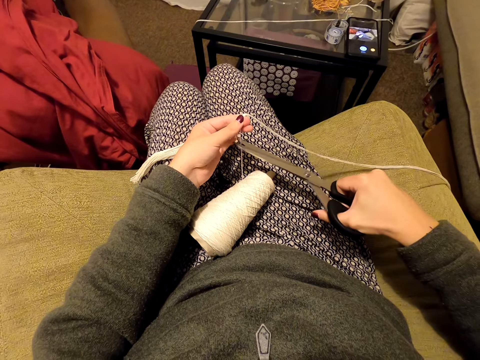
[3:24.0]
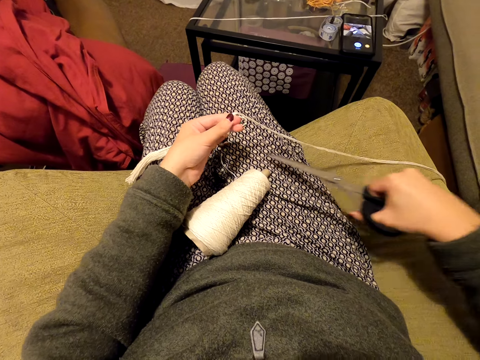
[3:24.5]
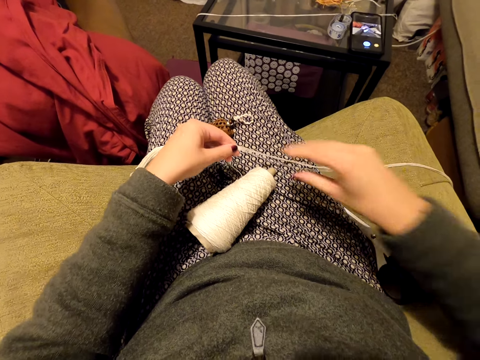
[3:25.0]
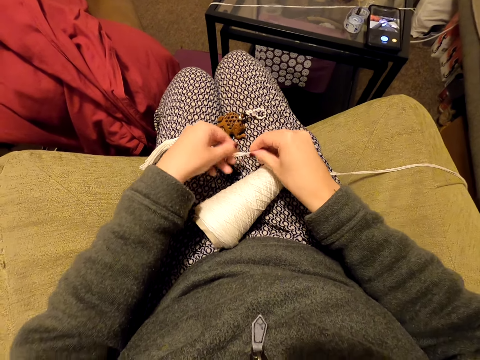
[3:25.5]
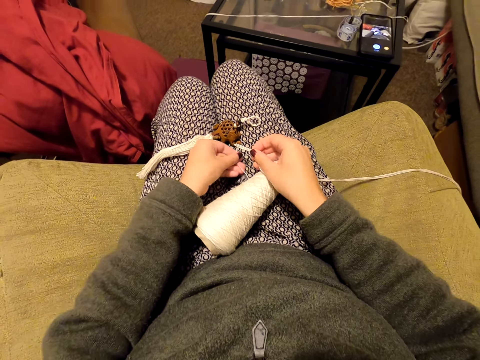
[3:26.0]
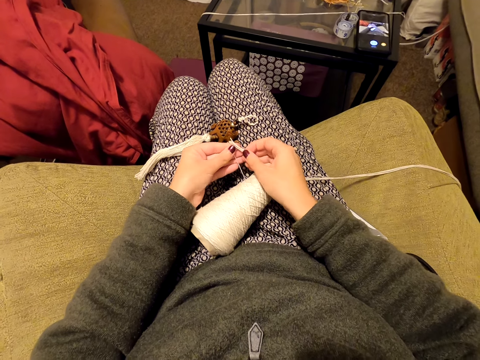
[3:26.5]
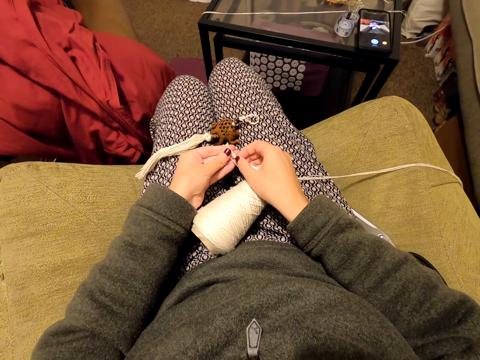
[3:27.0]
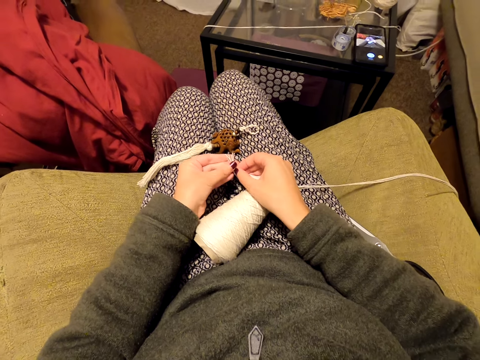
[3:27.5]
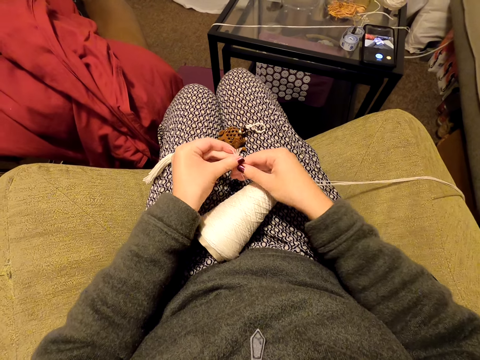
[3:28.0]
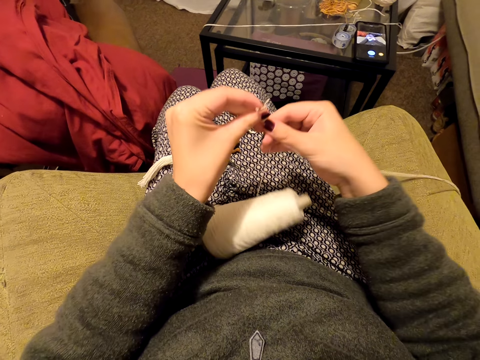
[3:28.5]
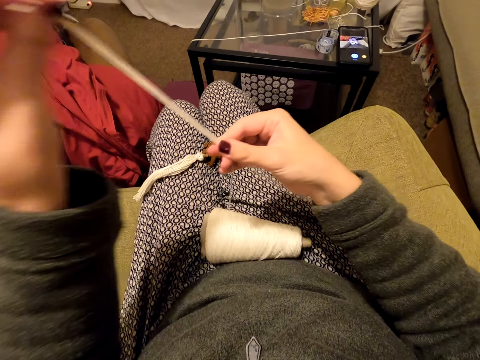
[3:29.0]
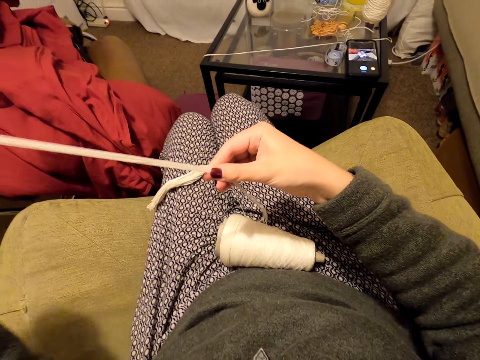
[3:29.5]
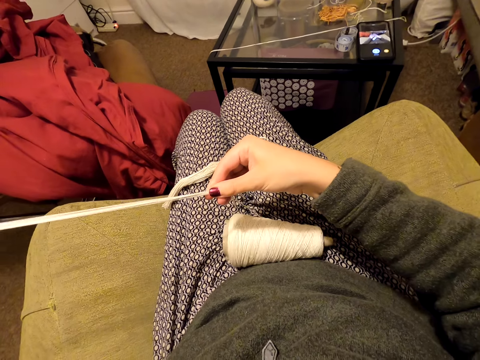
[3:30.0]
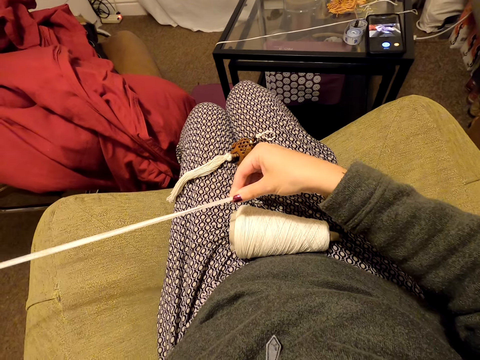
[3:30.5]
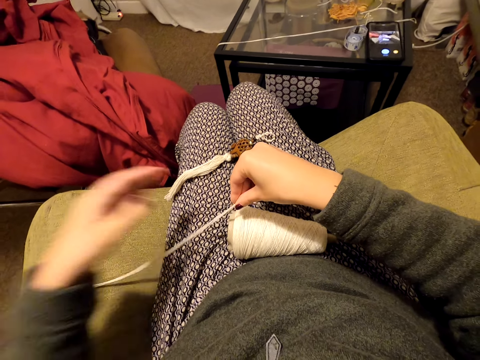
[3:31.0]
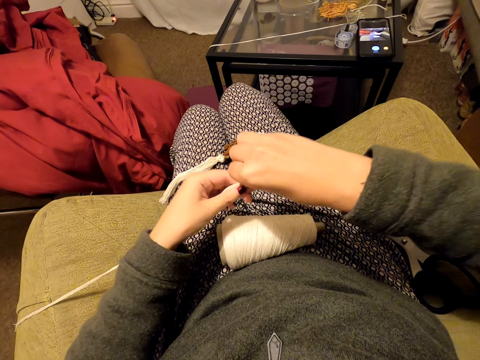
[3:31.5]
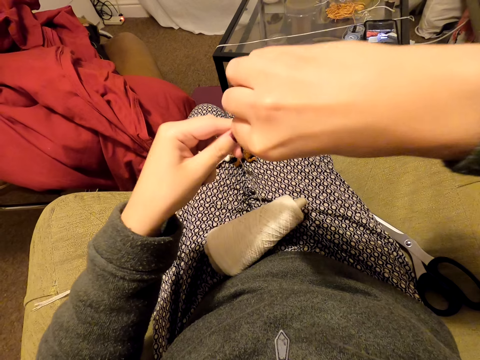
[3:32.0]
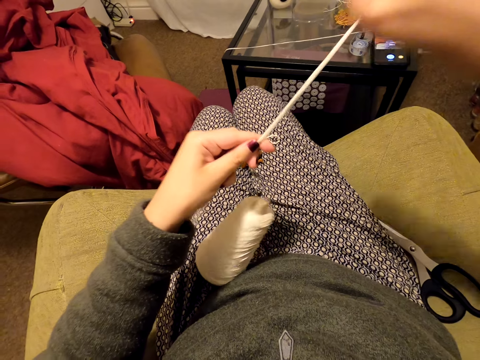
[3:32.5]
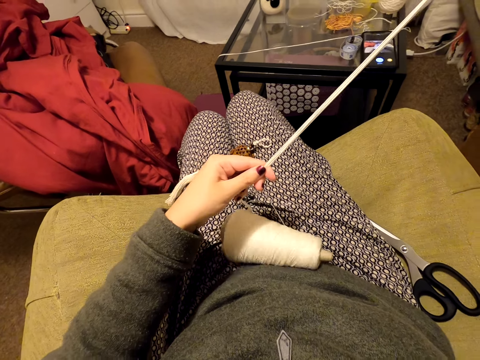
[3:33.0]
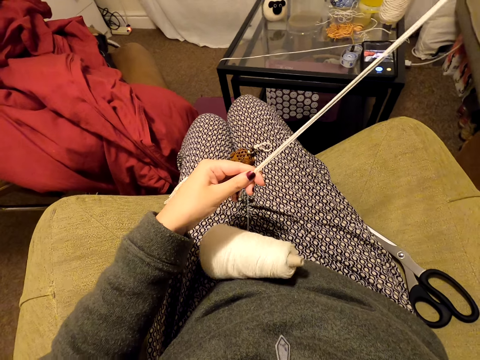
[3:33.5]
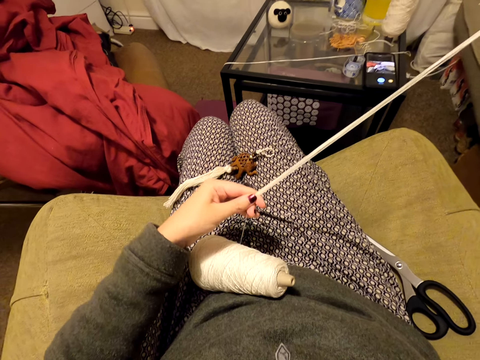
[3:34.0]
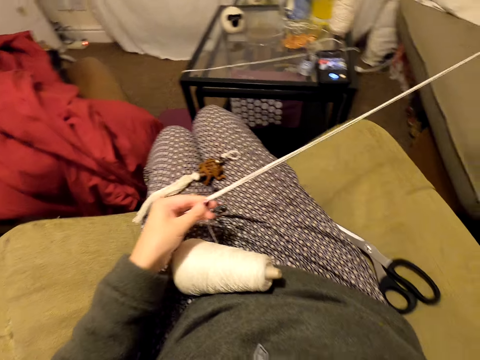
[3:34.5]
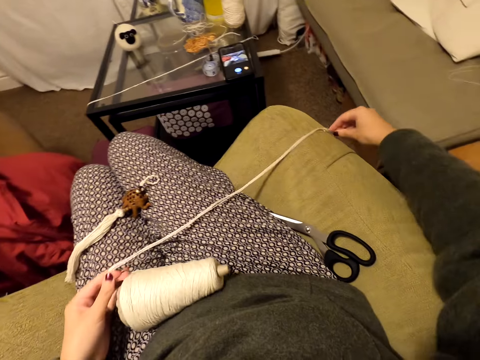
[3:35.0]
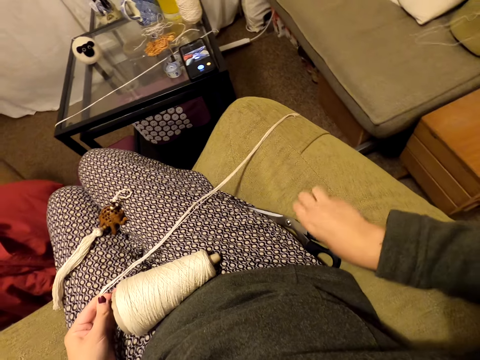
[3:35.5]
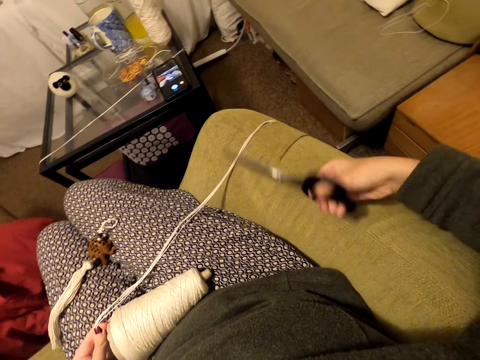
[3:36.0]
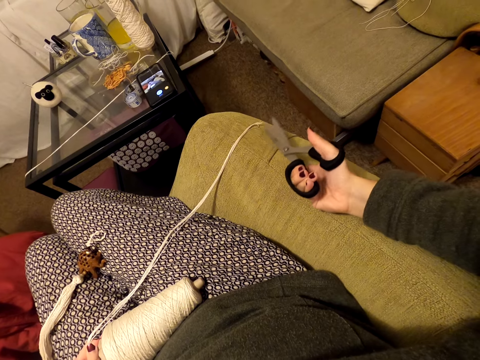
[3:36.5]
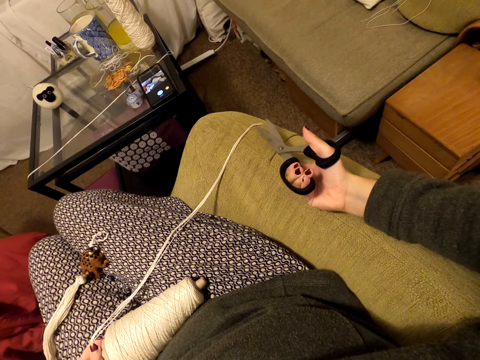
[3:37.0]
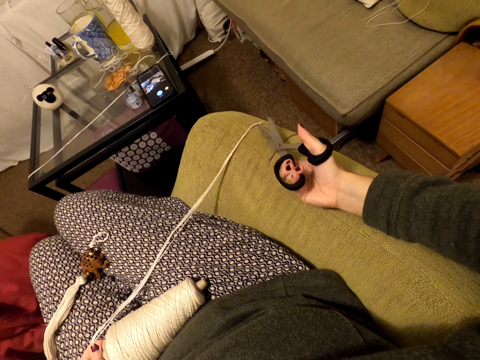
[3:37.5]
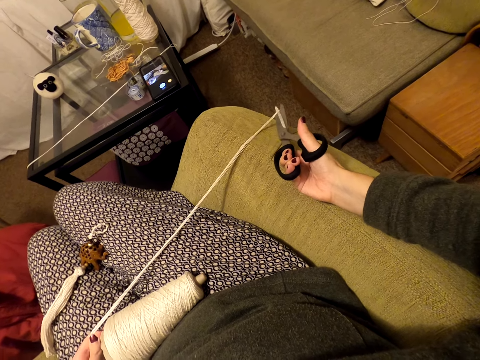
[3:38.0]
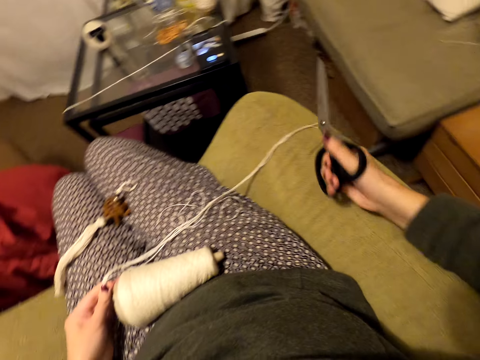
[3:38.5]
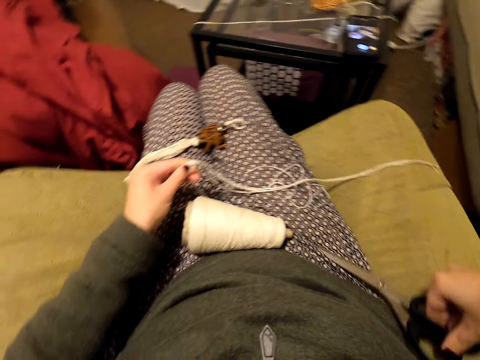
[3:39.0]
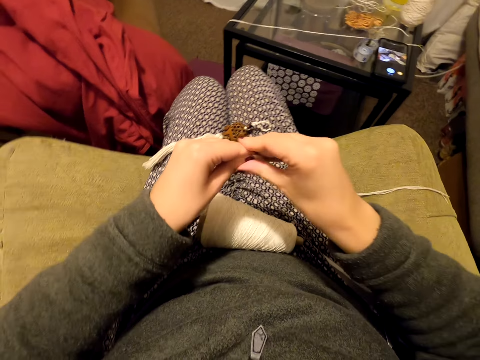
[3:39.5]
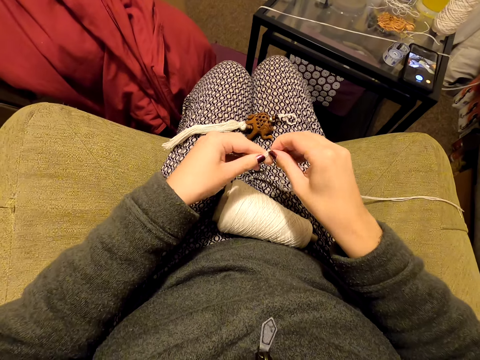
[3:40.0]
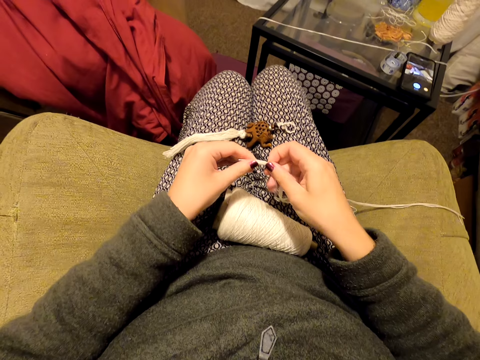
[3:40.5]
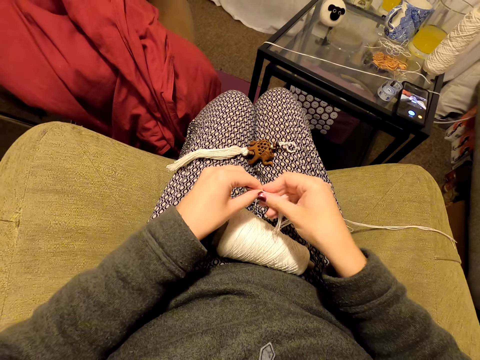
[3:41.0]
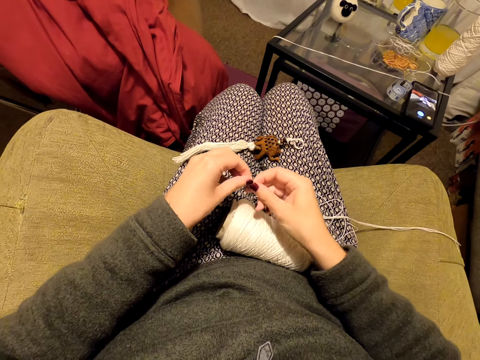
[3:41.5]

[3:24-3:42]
The camera wearer cuts a thread. They put the scissors on a couch. They hold the thread, align the thread, pick up the thread and put the thread together. They straighten the thread, pull the thread, hold the thread, pull the thread and drop the thread. They pick up the scissors on the couch and cut the thread. They drop the thread, put the scissors on the couch, hold the thread and align the thread.

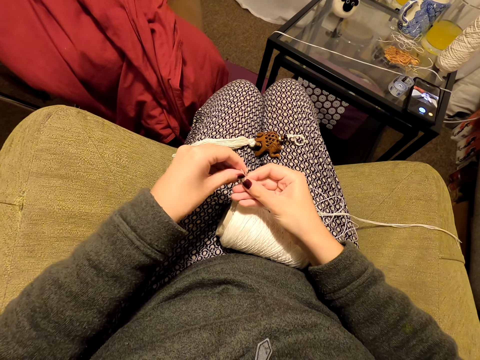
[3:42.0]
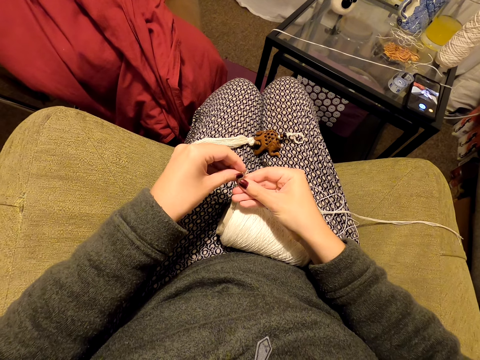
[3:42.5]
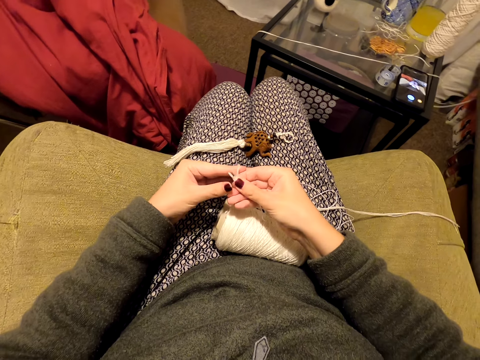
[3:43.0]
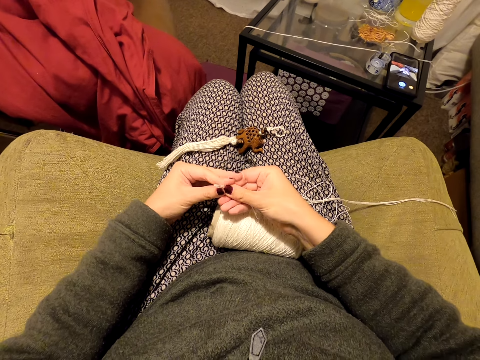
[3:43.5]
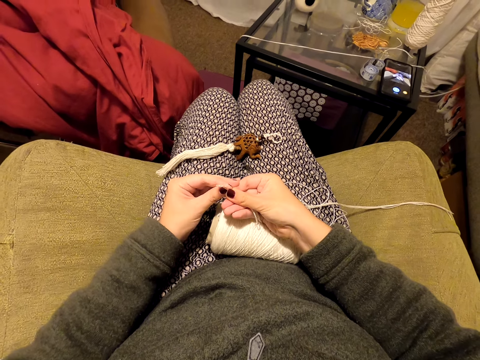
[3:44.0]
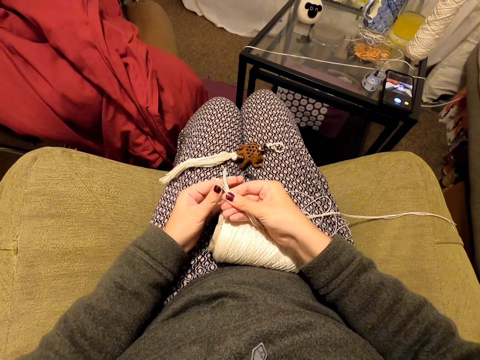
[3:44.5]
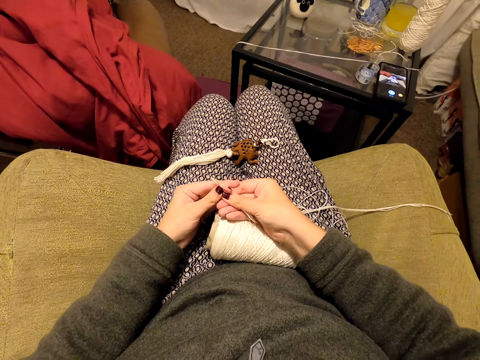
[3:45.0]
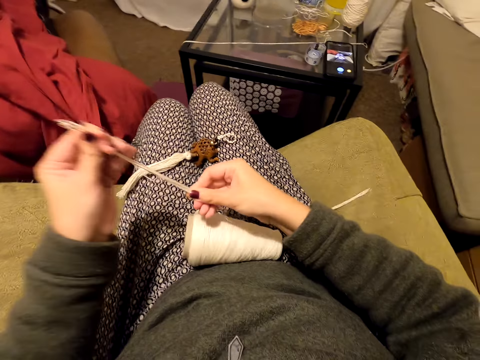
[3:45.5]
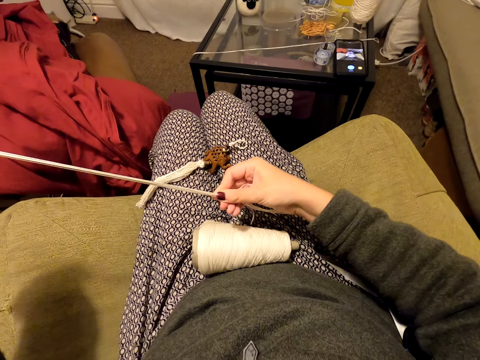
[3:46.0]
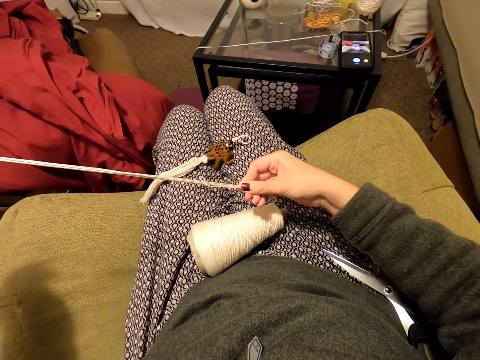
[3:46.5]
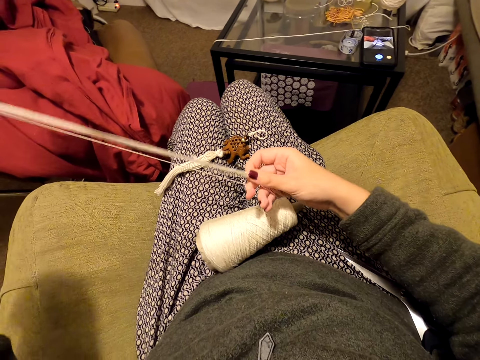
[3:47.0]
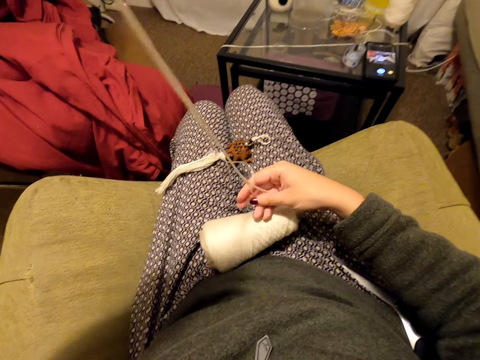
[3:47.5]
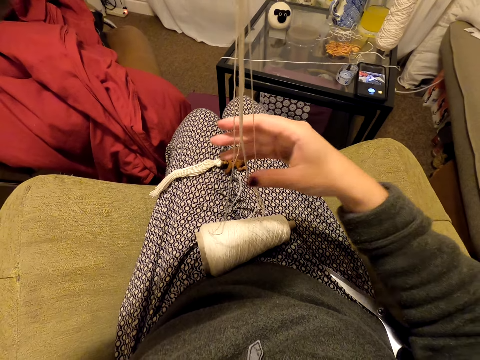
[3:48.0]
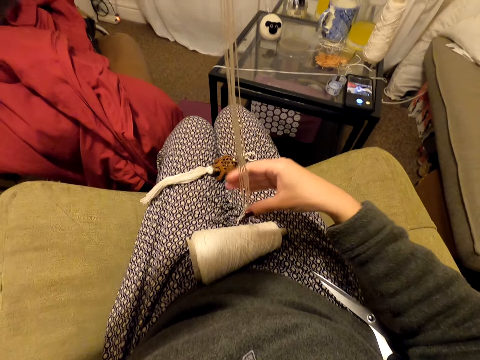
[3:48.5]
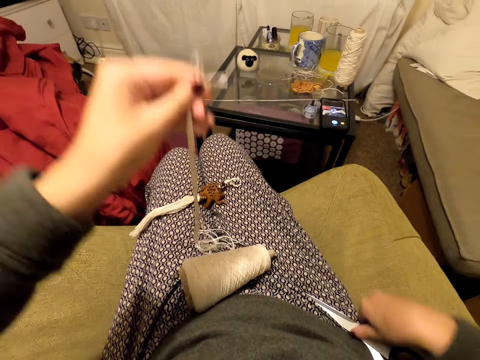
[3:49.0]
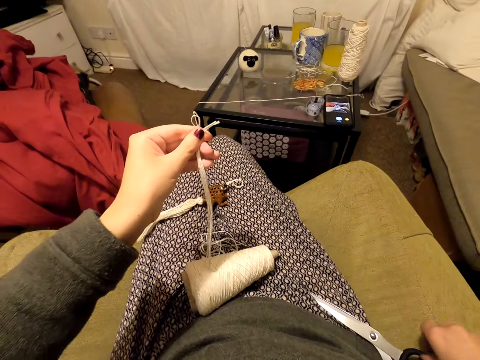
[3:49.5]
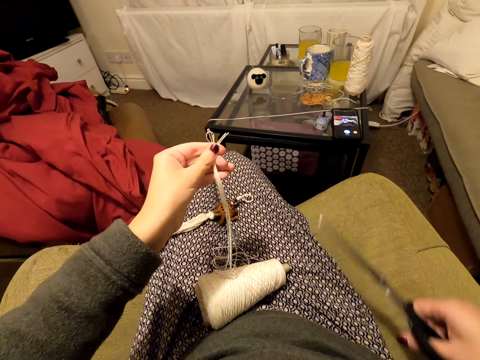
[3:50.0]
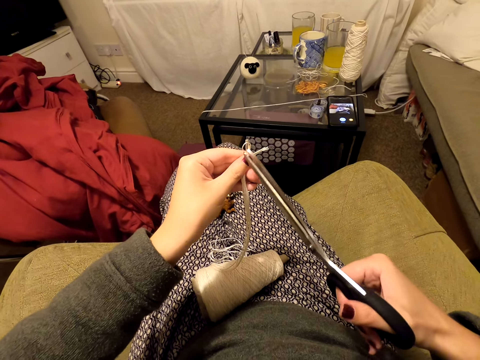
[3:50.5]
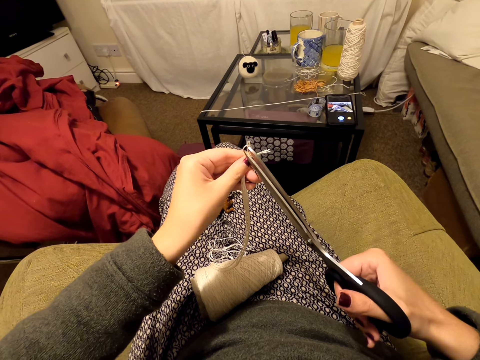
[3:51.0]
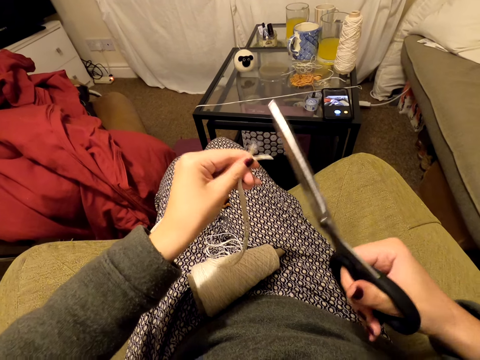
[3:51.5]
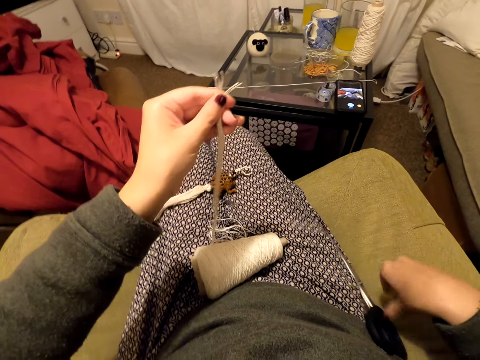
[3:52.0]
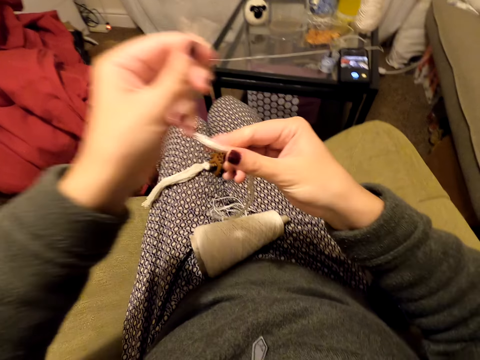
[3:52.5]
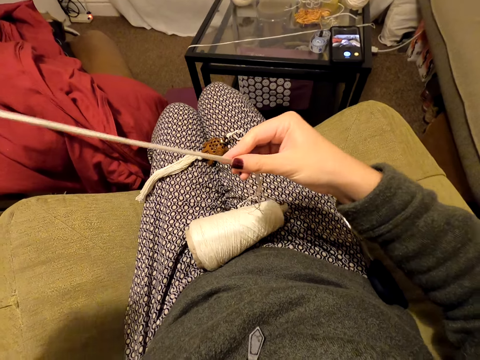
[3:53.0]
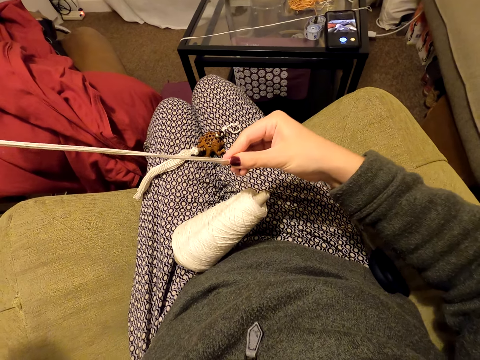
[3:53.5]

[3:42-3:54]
The camera wearer touches a thread. They straighten the thread and pull the thread. They align the threads. They pick up scissors on a couch. They cut a thread. They put the scissors on the couch. They move their hand along the thread and straighten the thread.
